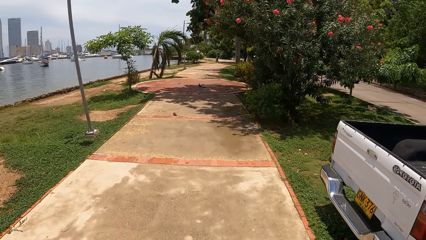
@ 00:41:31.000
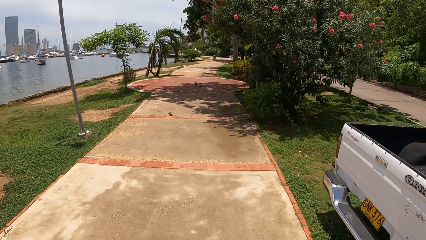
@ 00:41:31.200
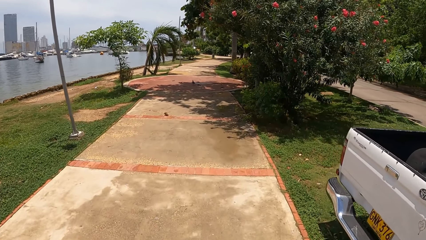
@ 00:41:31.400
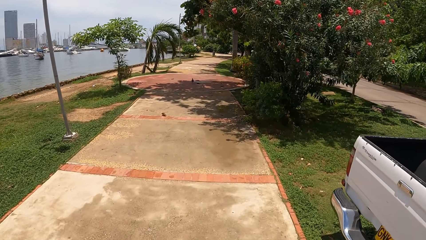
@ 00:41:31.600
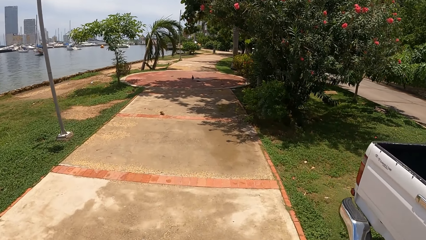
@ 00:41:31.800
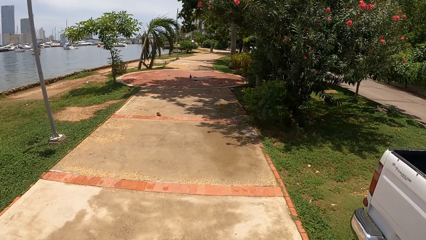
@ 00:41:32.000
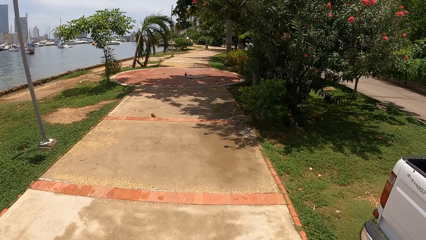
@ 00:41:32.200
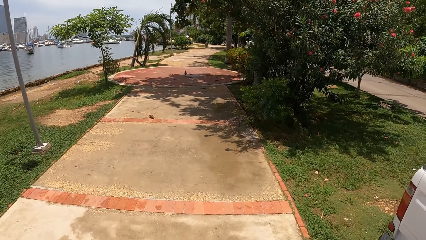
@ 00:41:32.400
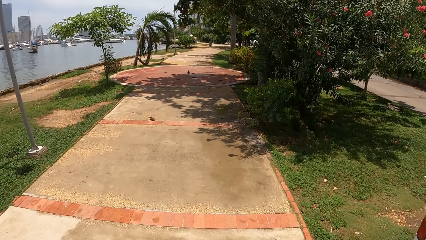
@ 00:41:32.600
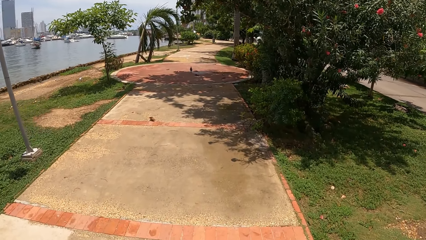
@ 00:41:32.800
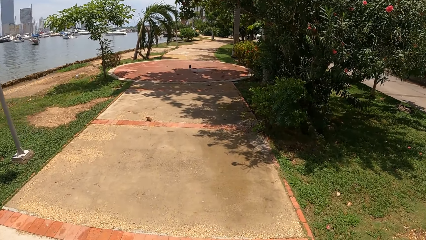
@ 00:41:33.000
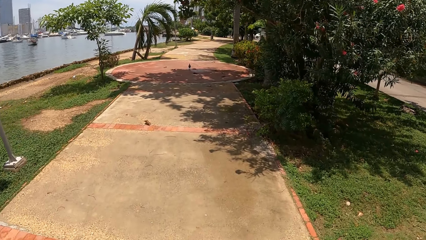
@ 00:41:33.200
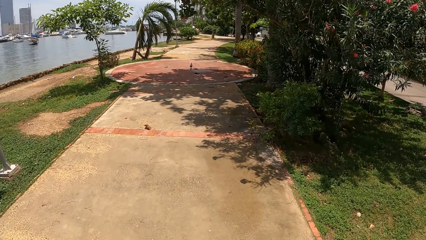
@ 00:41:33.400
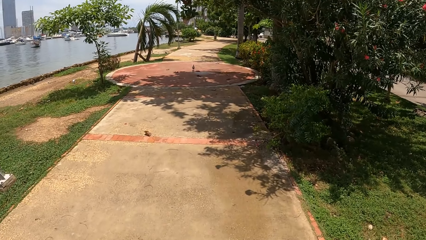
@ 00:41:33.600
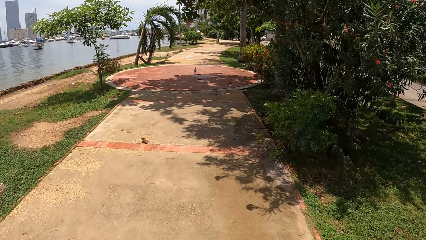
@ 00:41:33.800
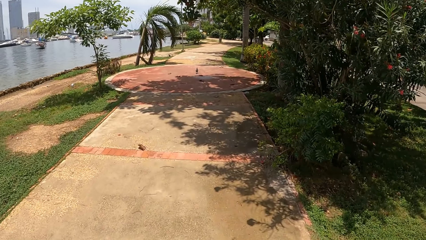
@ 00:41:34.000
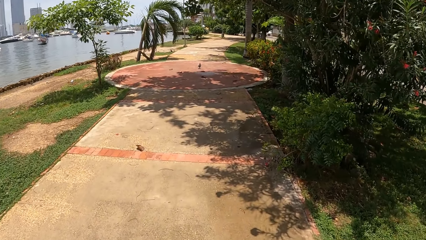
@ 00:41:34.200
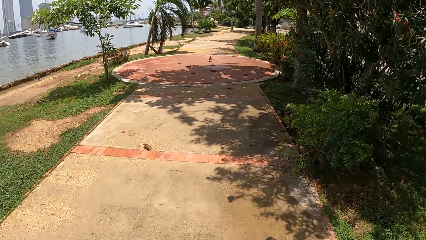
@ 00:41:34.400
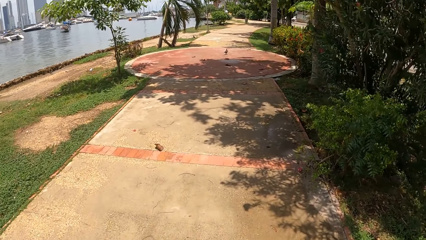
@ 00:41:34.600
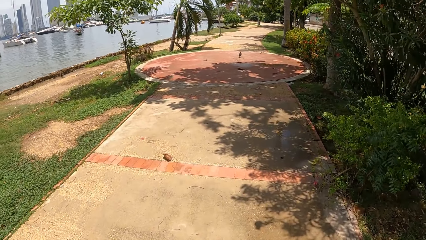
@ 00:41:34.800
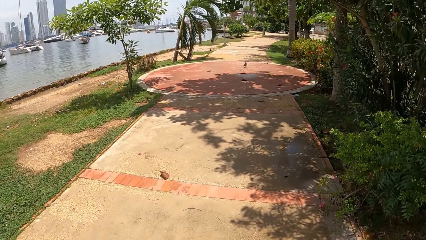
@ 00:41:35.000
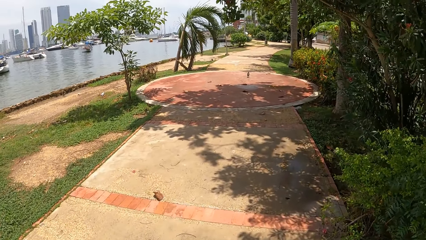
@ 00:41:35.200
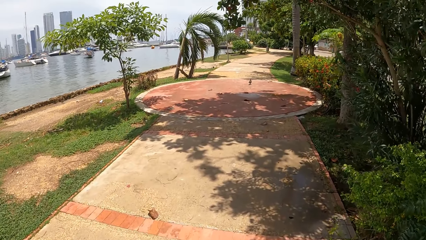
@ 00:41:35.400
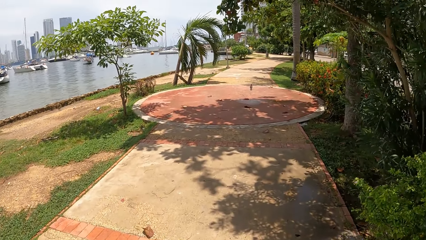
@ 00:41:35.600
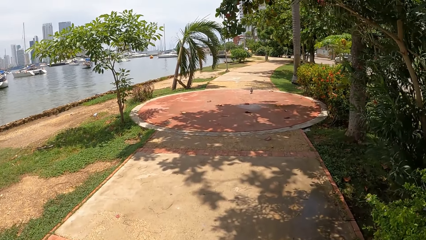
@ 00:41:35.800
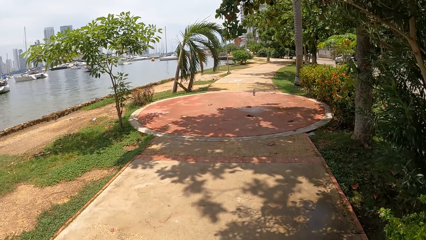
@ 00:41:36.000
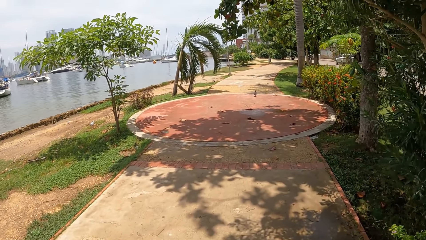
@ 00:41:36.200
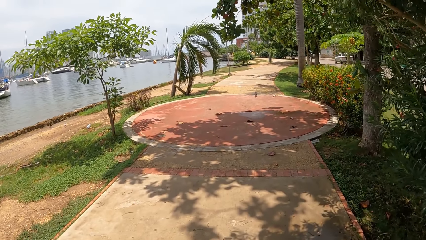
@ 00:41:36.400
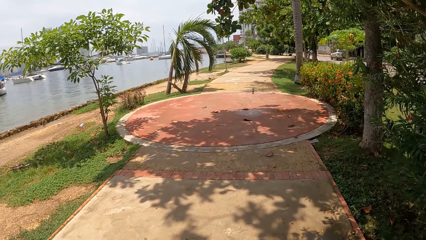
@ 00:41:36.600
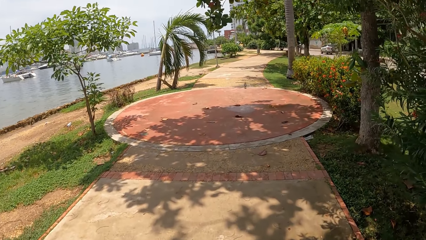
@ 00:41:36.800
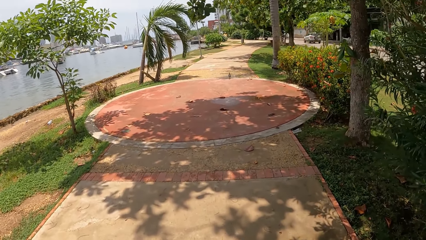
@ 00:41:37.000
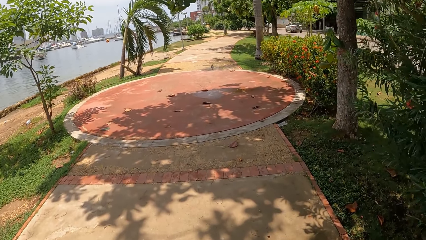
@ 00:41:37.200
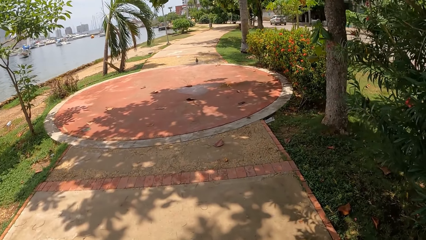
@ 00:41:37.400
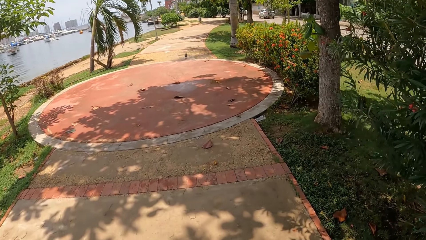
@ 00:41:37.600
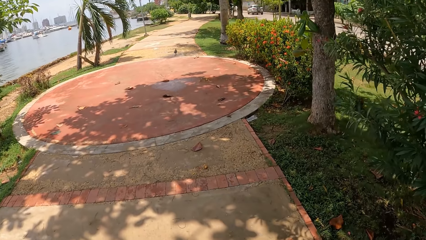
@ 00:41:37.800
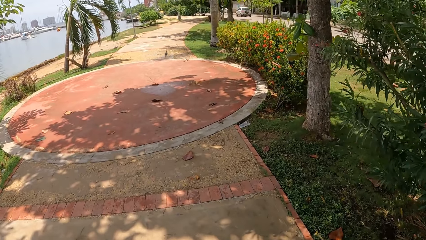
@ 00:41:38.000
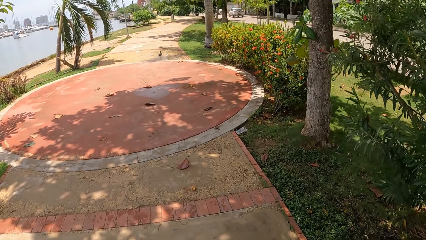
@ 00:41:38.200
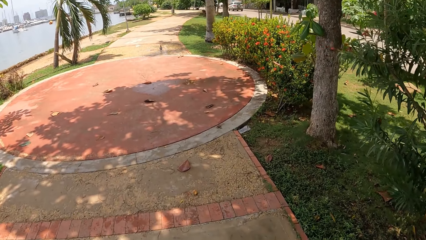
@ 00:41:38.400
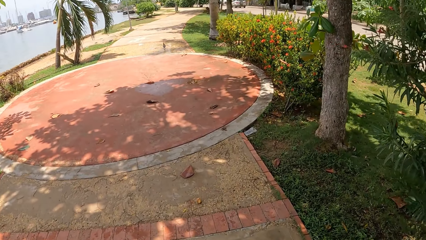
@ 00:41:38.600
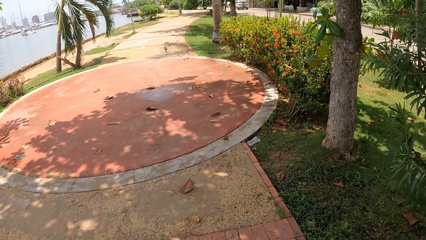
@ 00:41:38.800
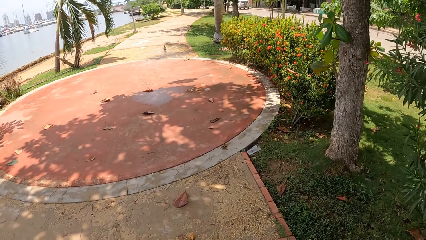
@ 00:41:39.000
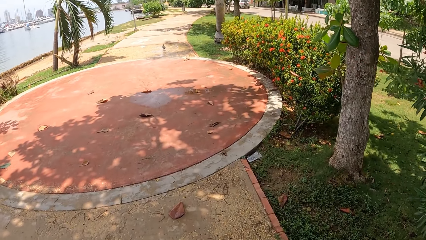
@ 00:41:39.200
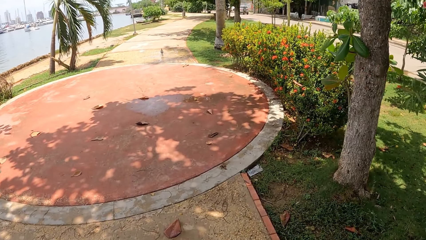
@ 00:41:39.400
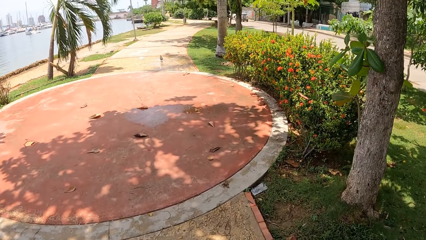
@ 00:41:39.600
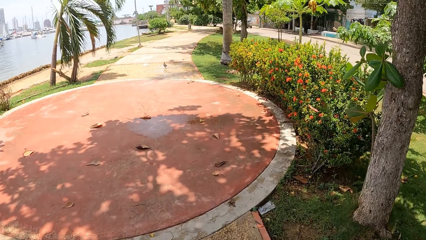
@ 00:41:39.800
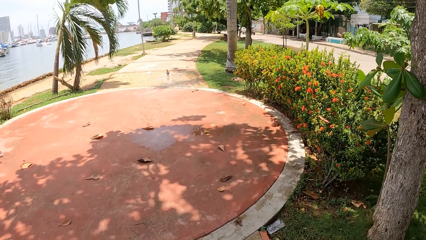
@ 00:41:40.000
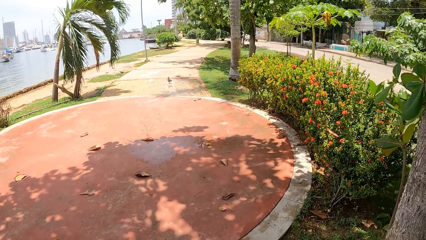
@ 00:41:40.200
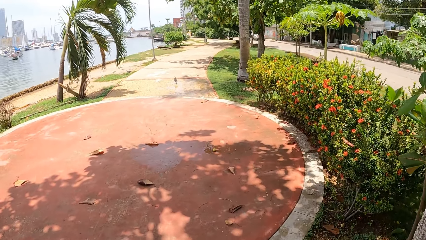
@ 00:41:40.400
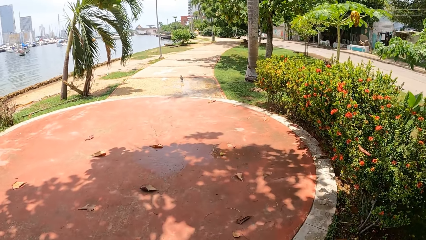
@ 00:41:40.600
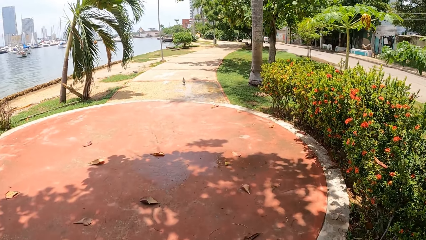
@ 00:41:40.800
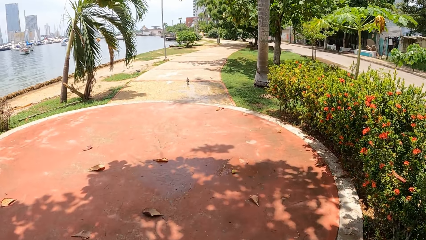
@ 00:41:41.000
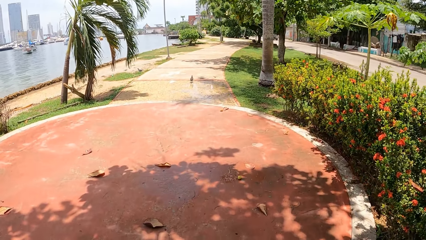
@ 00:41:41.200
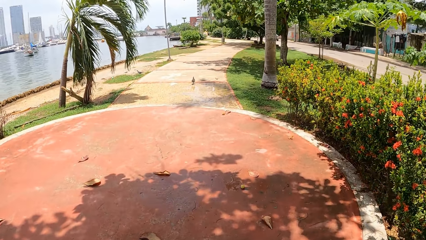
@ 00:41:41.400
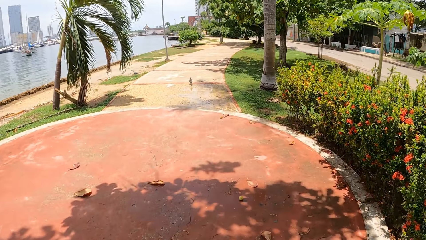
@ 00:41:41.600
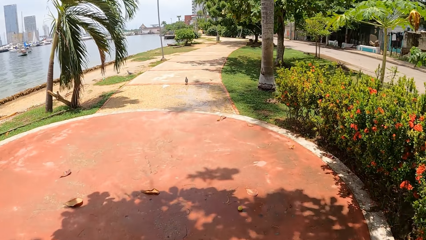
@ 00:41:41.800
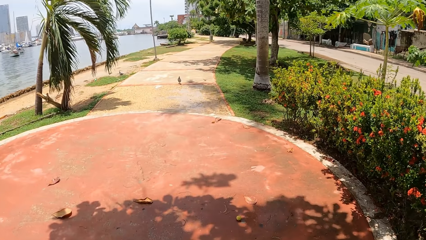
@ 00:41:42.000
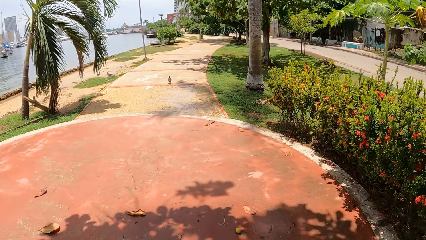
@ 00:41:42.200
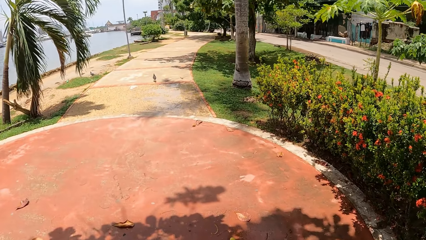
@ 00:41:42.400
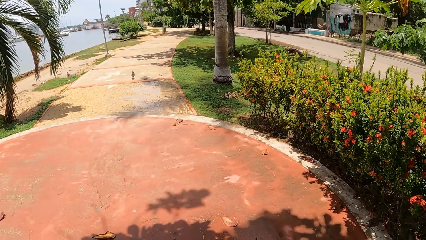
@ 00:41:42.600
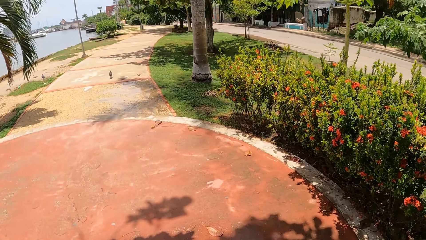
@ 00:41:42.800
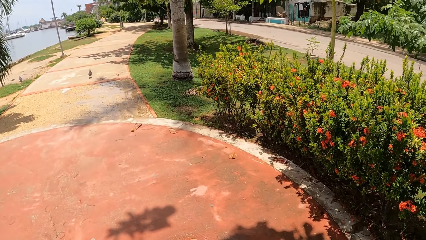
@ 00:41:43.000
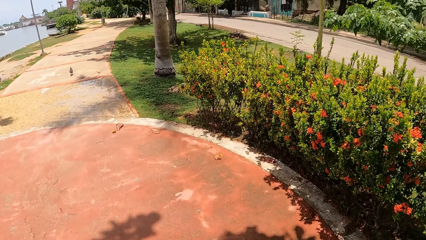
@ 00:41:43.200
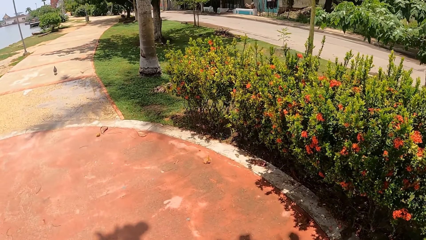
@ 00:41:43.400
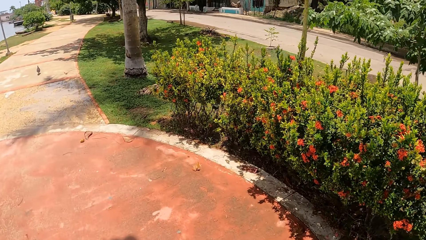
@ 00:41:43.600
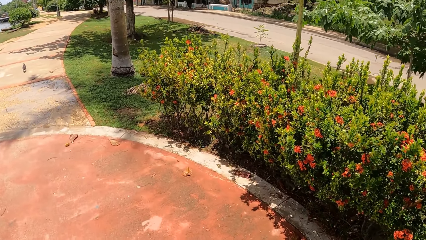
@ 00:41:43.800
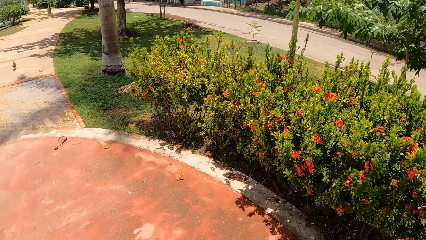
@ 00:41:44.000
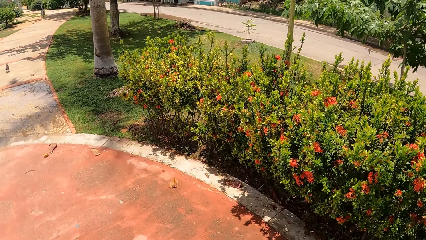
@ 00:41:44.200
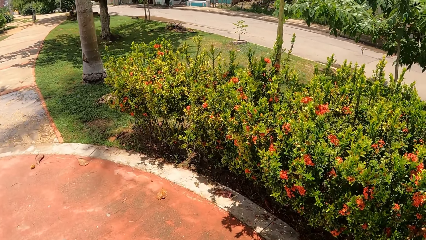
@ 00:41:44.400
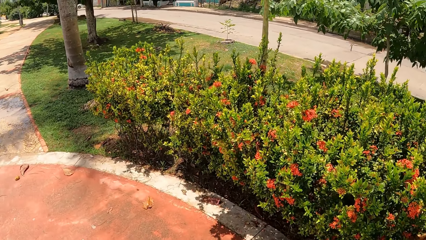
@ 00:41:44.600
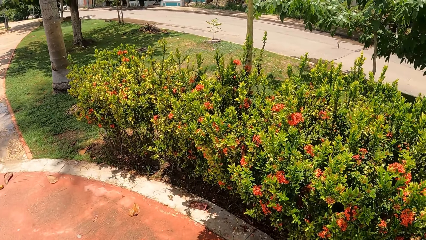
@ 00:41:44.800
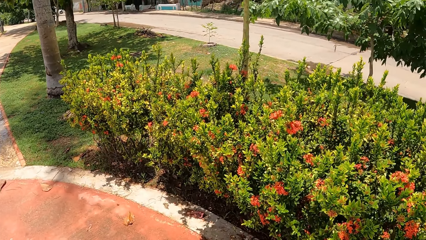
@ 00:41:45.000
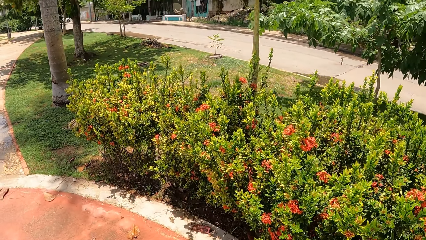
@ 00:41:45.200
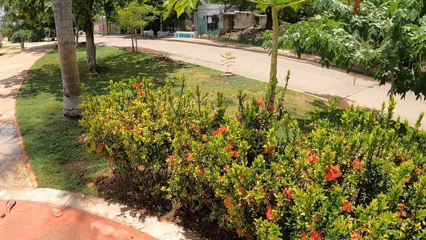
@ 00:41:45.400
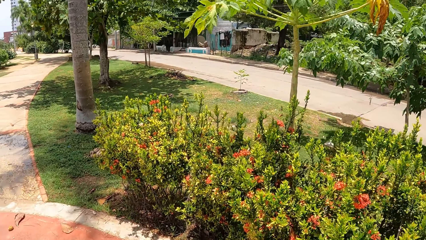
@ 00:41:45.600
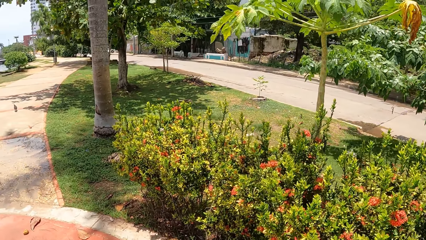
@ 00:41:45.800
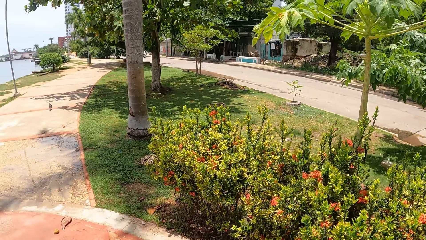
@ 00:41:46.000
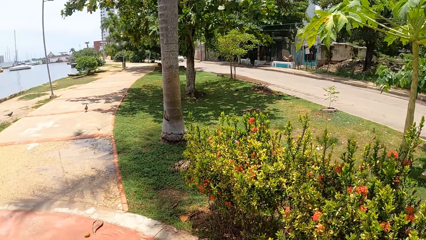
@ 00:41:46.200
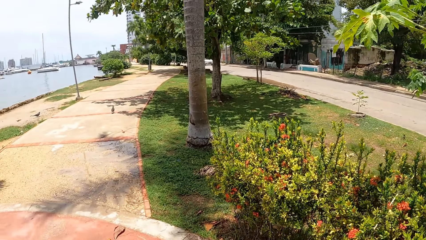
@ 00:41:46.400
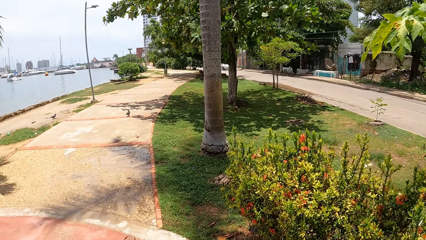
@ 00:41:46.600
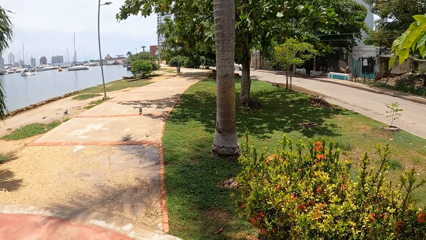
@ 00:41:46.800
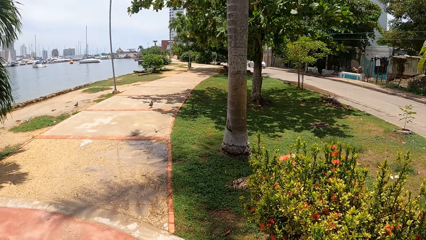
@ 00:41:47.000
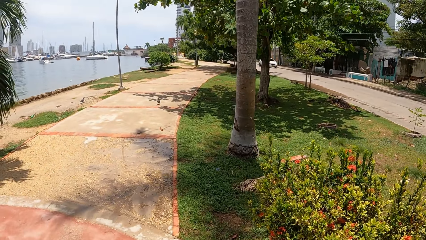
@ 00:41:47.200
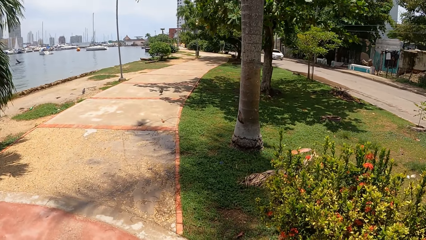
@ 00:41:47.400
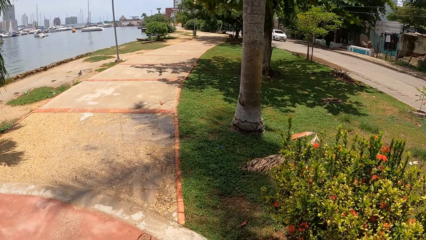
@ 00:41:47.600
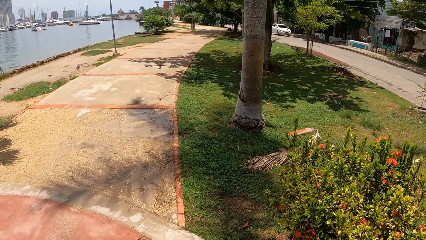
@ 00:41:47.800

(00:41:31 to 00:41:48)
The camera wearer walks on the pathway. They look at the bird on the pathway. They look at the flowers.
